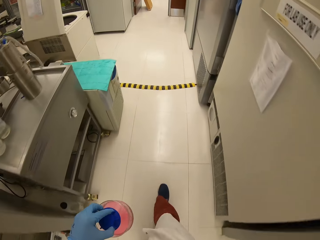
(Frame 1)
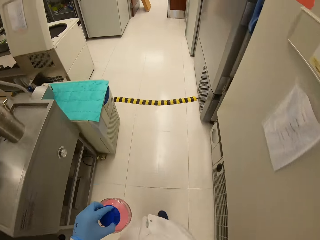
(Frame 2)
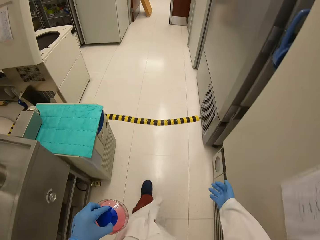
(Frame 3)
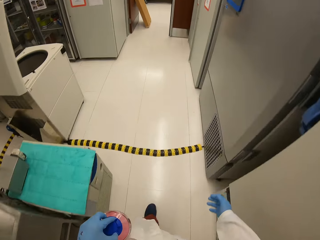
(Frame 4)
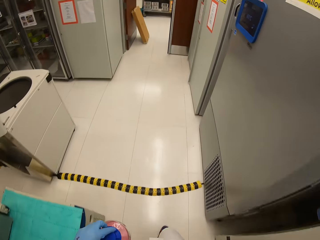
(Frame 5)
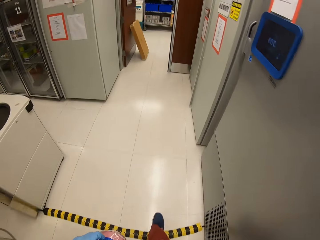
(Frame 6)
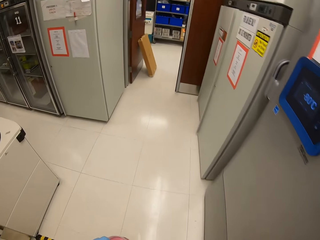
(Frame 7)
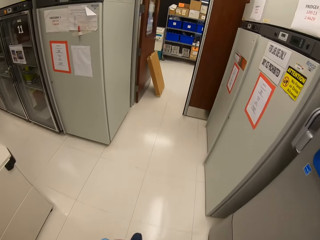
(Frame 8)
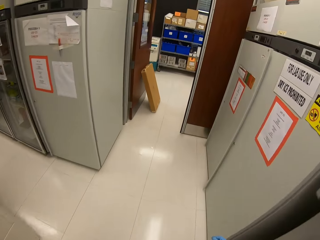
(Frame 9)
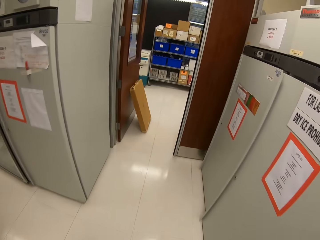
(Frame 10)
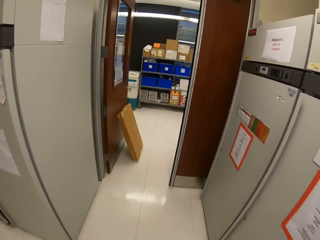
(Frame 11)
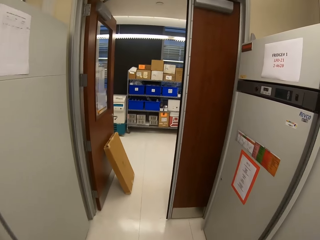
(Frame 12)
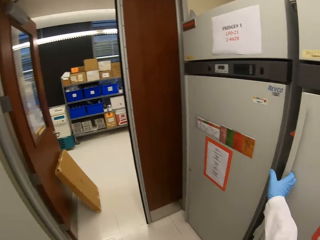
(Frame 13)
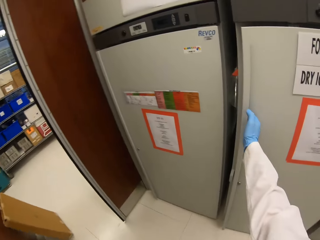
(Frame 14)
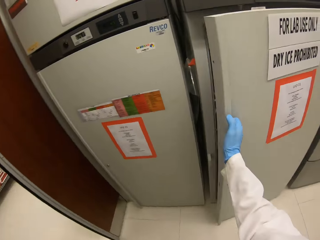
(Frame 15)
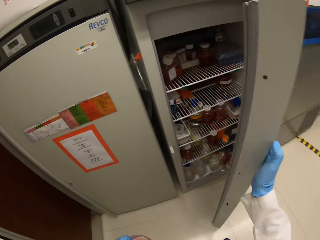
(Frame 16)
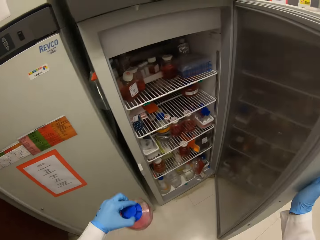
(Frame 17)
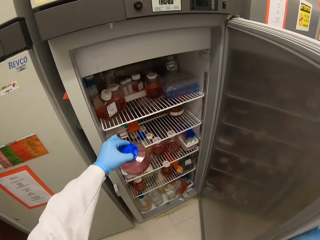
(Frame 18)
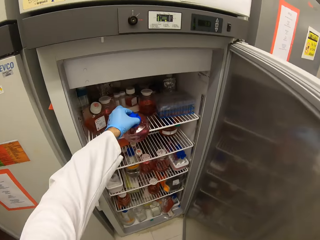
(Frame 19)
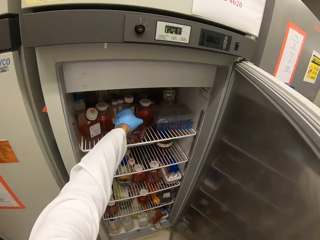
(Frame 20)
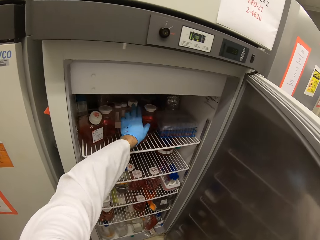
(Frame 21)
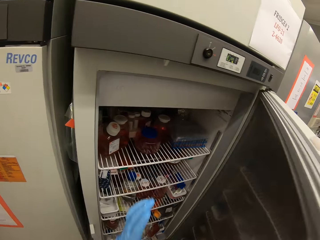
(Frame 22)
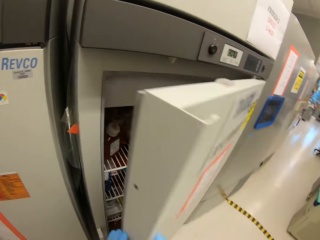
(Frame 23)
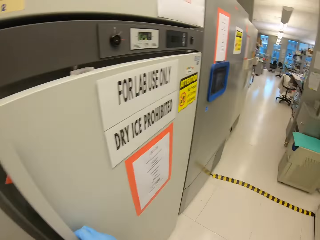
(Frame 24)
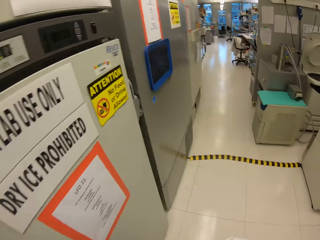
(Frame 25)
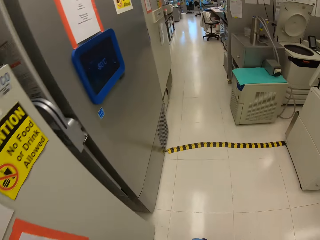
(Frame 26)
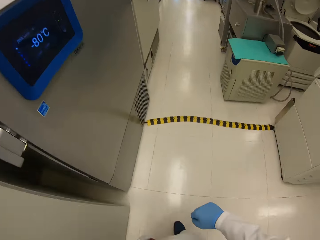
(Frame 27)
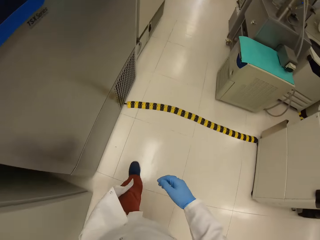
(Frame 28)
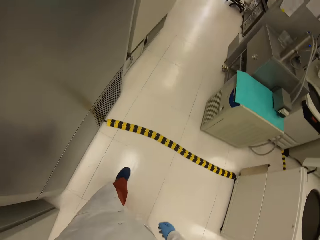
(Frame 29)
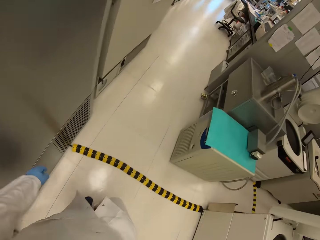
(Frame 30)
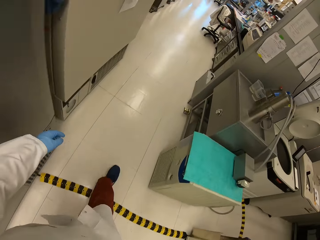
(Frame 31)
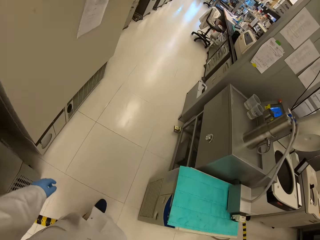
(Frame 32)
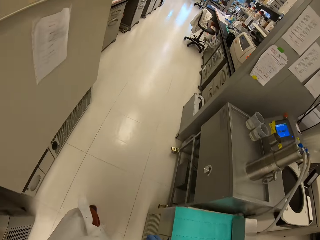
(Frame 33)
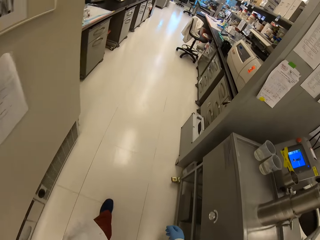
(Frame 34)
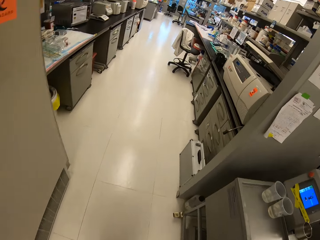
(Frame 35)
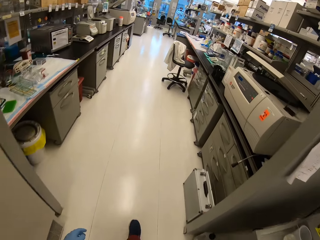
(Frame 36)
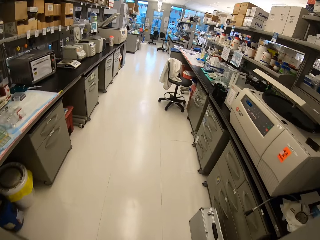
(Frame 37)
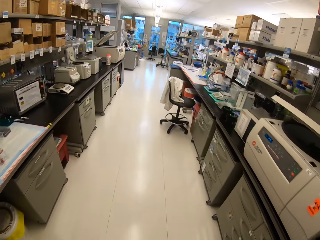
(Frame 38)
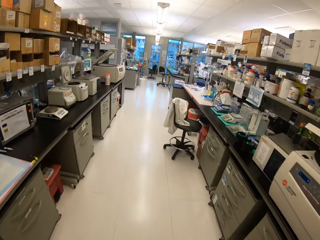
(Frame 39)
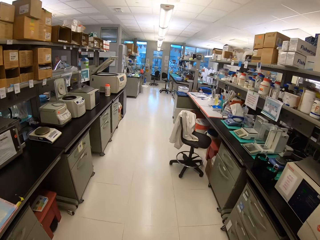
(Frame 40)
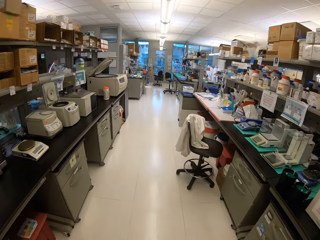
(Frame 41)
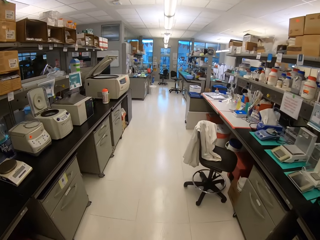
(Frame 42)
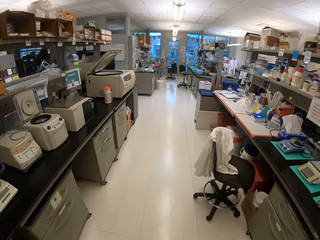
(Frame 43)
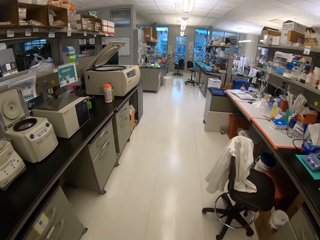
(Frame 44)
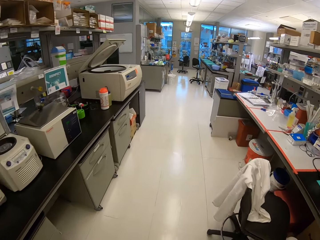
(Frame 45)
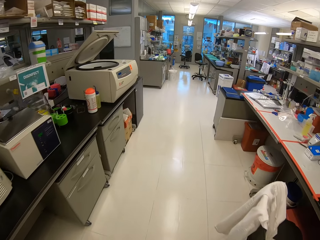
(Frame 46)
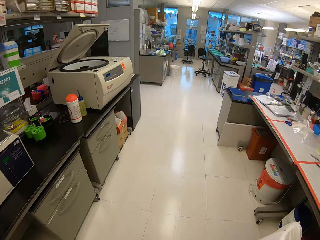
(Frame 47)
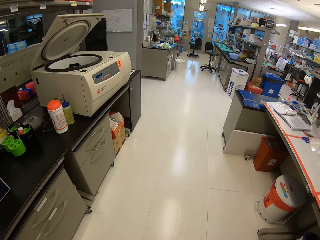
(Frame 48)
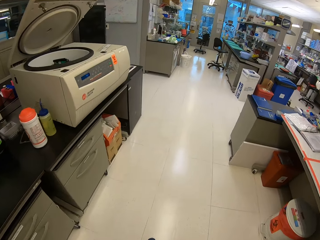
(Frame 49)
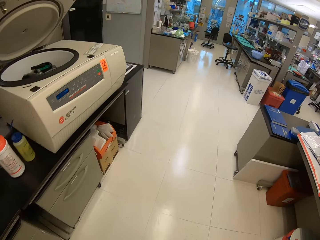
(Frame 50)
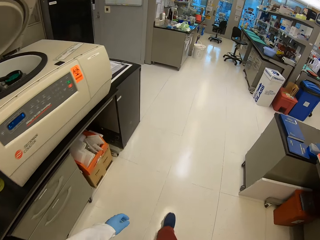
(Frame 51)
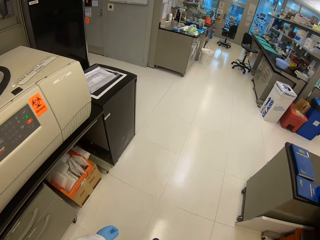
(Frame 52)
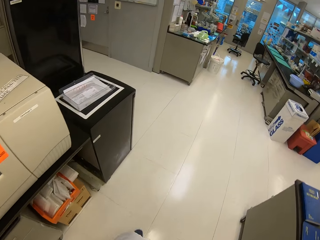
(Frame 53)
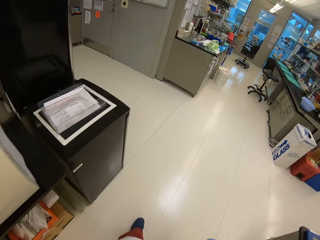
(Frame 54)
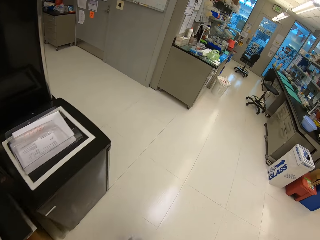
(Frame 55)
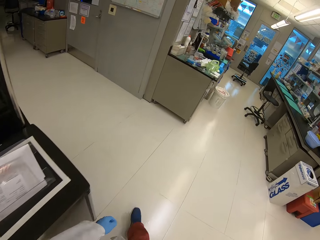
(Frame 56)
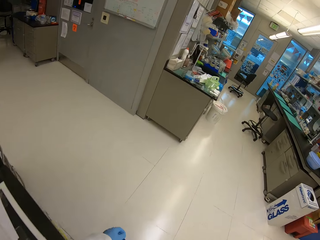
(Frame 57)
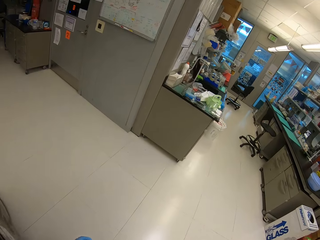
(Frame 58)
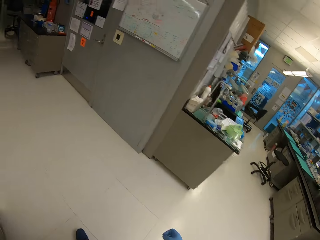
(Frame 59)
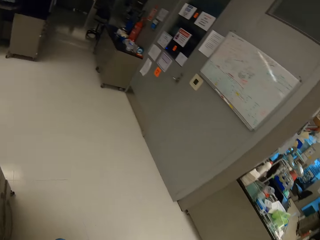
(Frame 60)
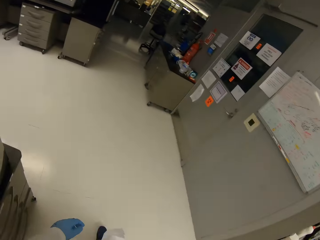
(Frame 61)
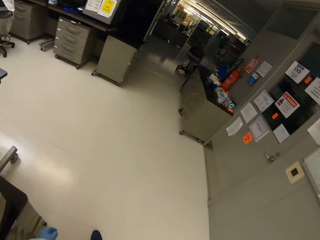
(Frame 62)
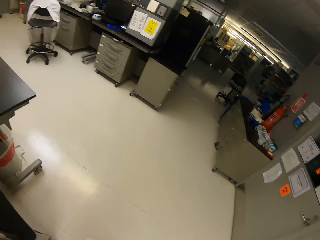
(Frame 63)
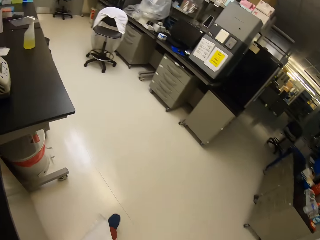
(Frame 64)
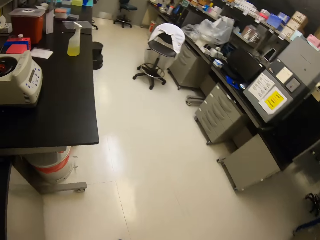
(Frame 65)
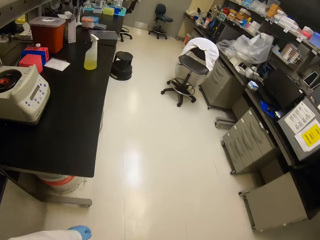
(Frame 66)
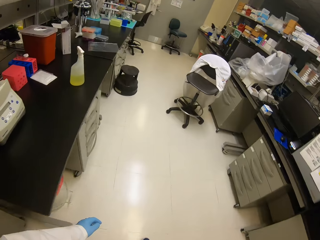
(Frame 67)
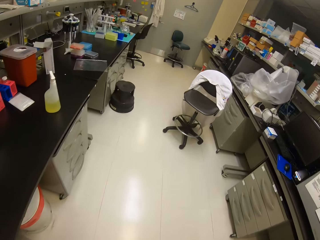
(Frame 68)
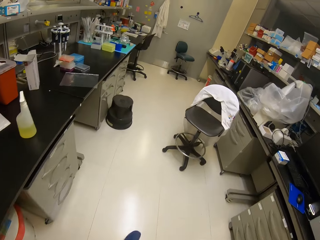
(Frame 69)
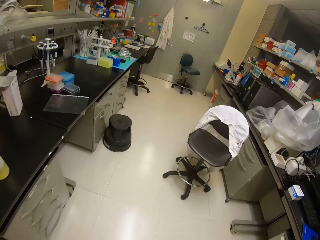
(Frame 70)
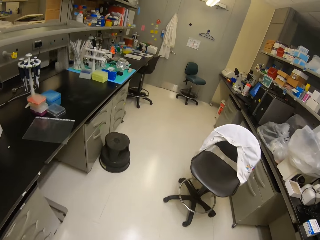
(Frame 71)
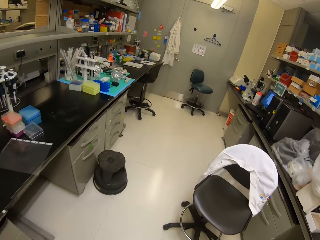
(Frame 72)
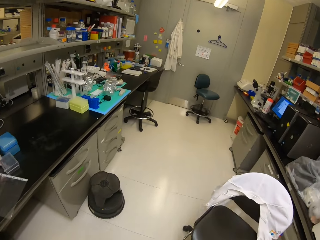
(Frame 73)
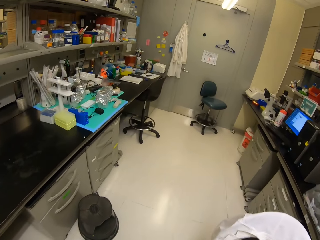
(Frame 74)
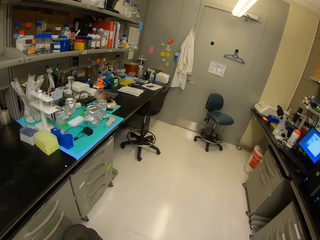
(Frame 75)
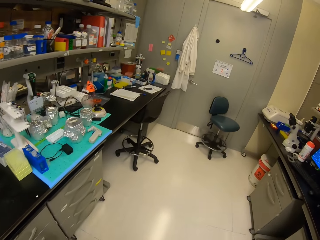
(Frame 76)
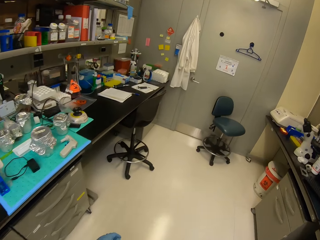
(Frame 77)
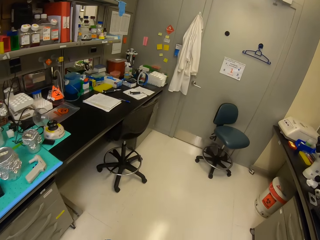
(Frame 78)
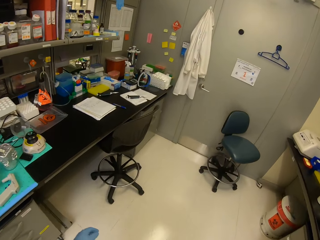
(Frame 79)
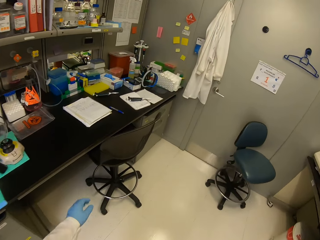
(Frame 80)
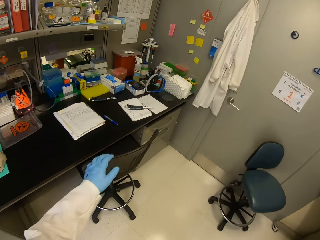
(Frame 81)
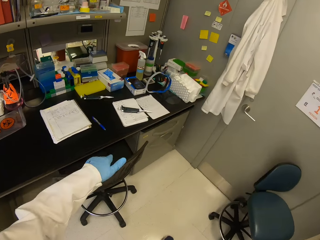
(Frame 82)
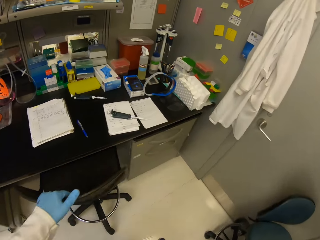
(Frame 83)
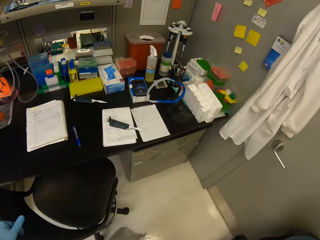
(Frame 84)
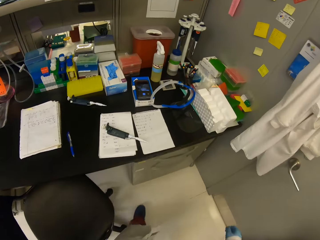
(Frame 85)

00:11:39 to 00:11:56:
The camera wearer opens a fridge. They put the bottle in the fridge. They close the fridge. They walk away to another room.
